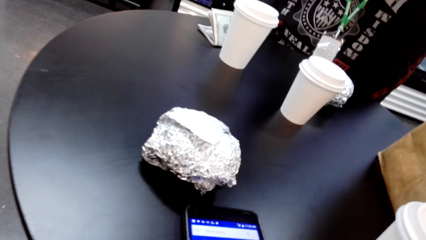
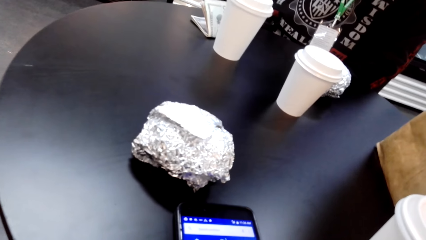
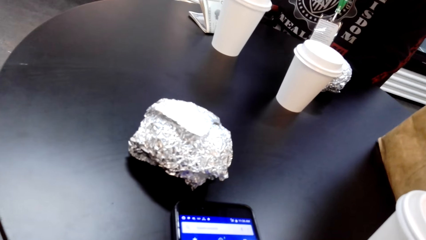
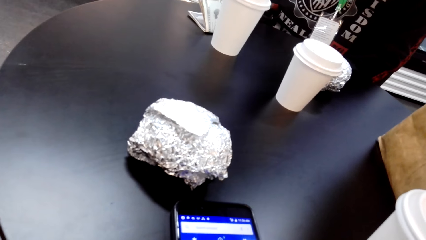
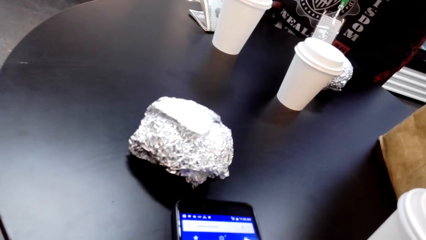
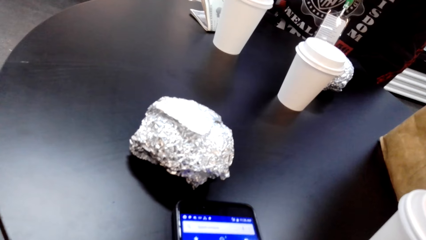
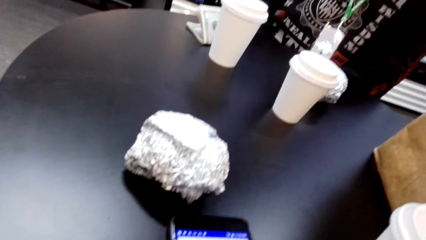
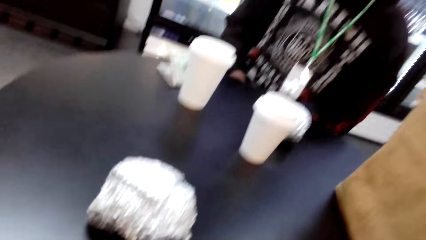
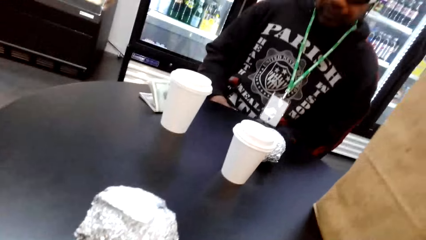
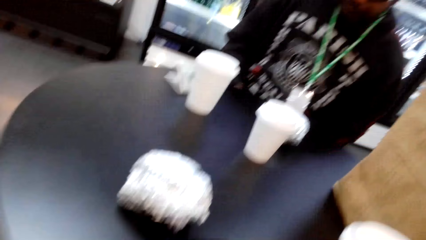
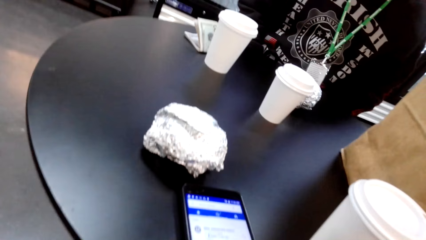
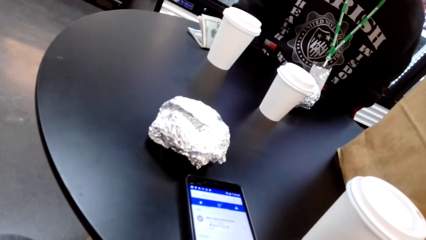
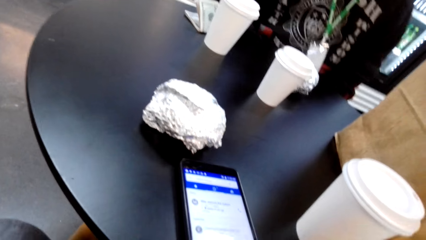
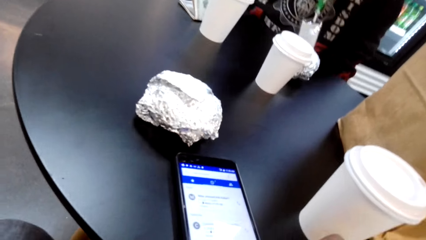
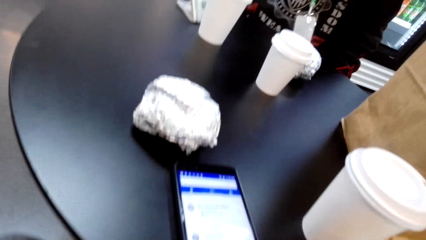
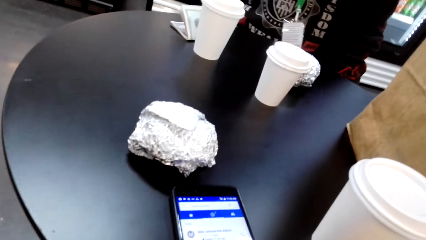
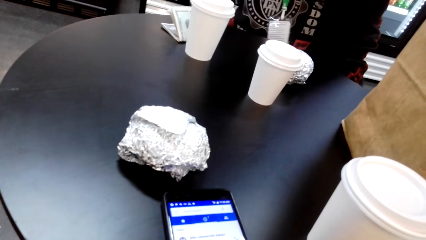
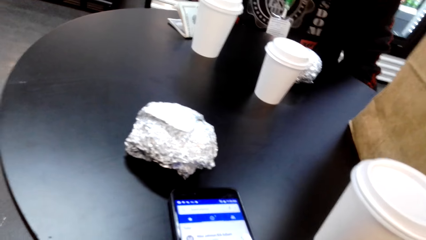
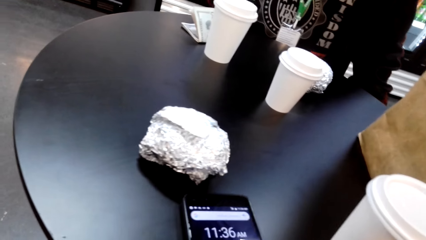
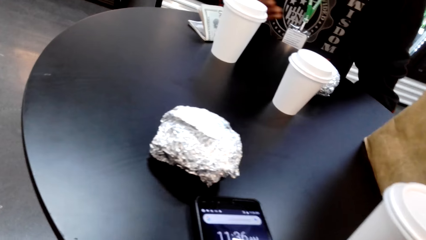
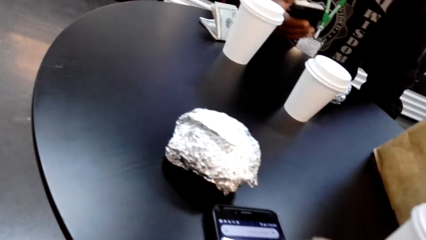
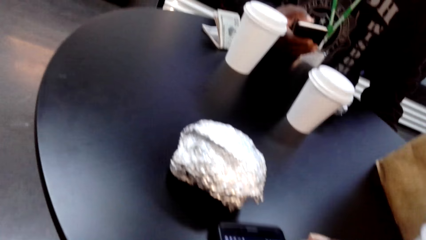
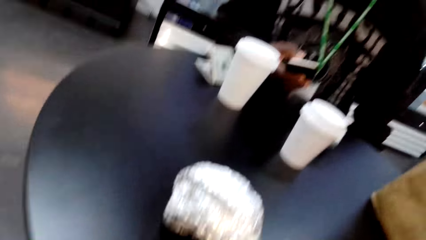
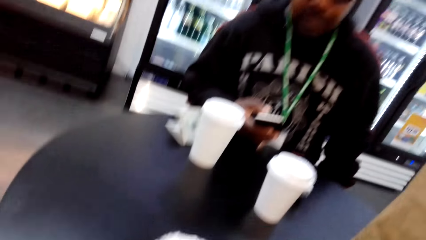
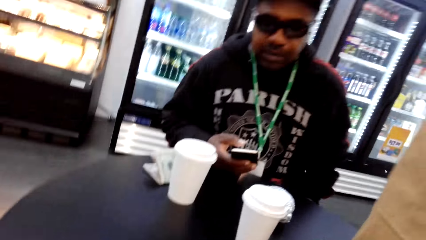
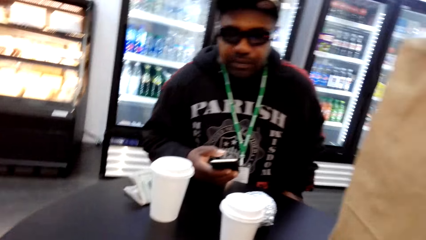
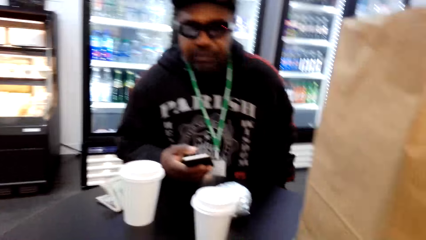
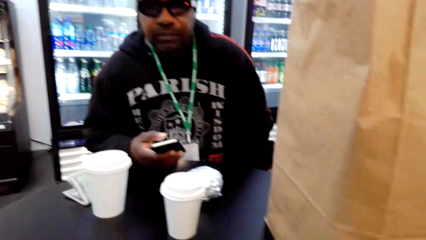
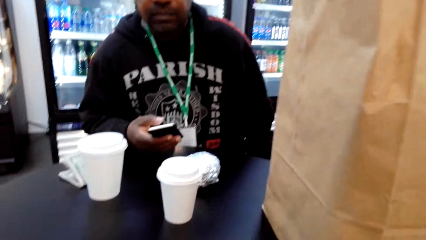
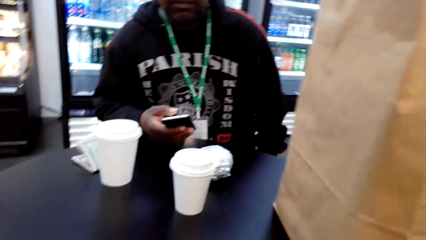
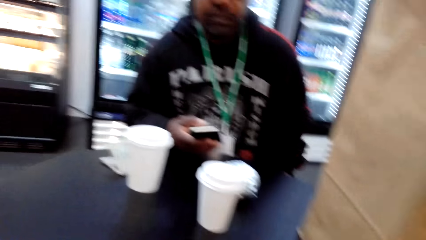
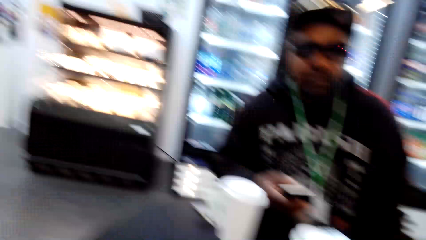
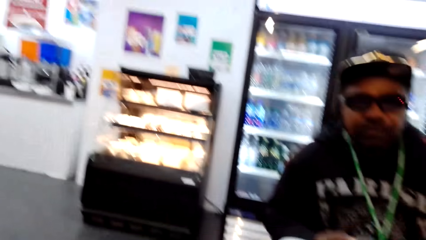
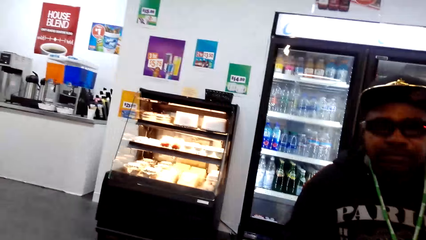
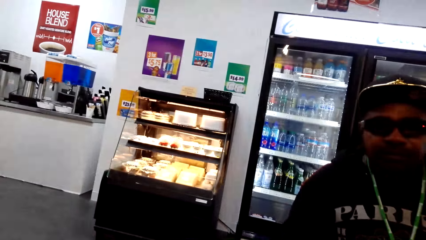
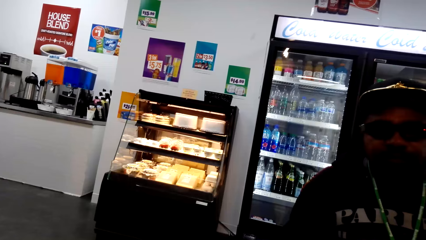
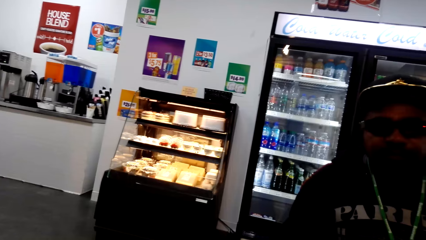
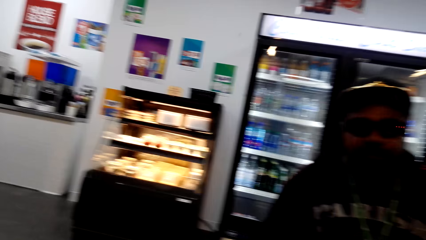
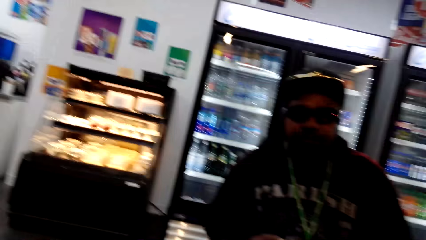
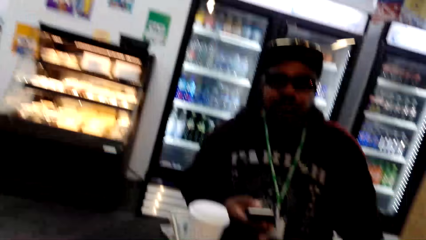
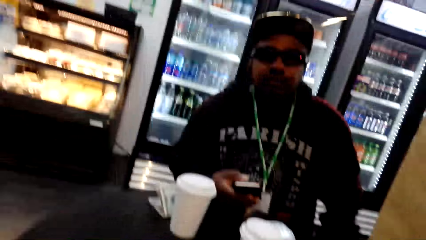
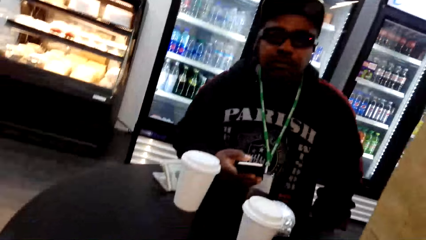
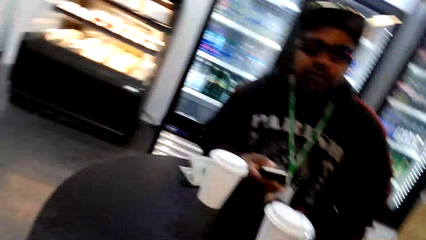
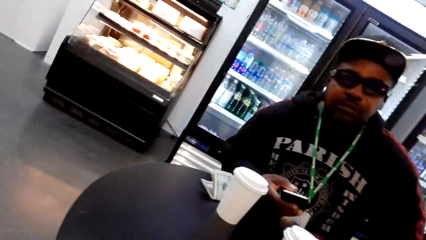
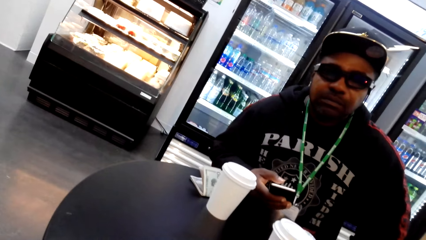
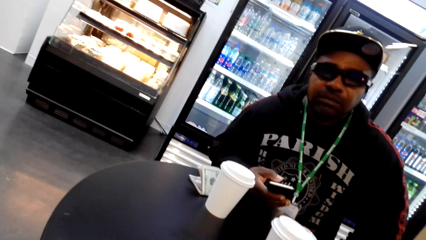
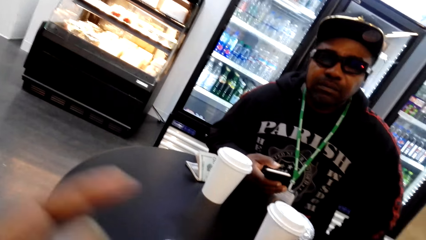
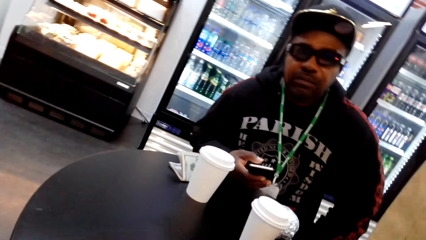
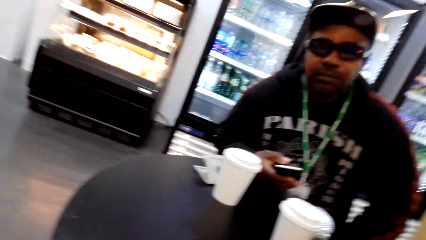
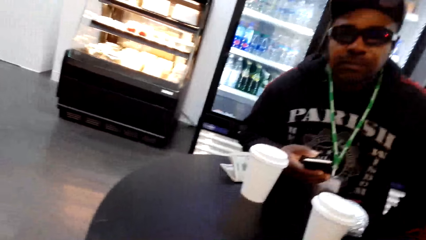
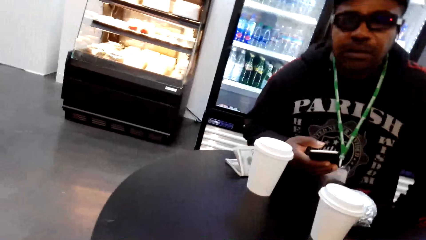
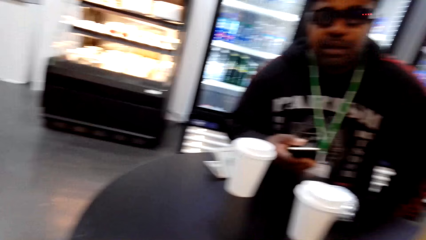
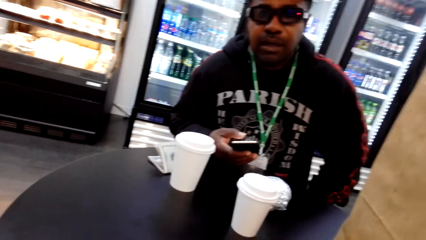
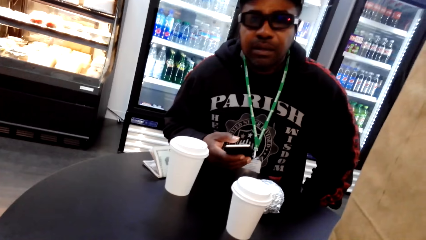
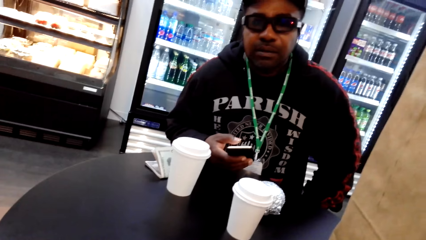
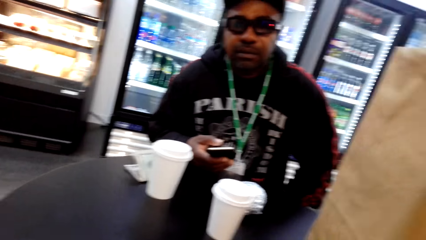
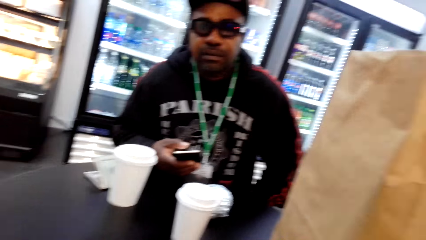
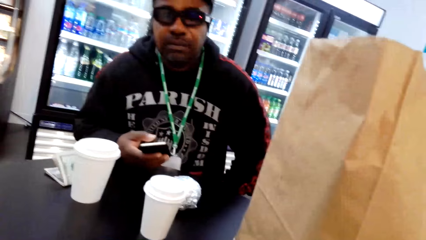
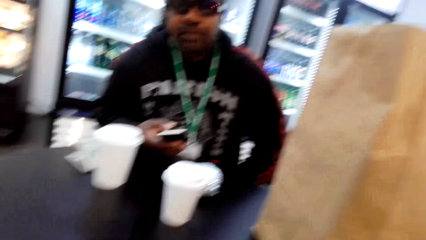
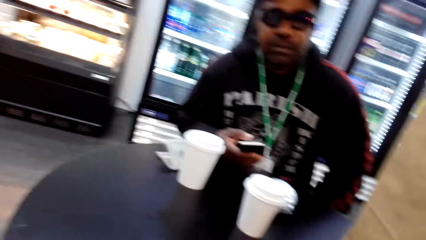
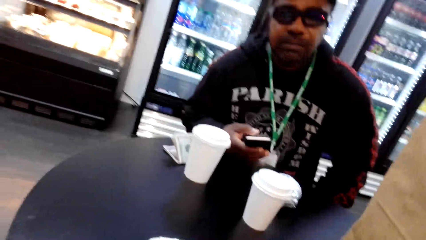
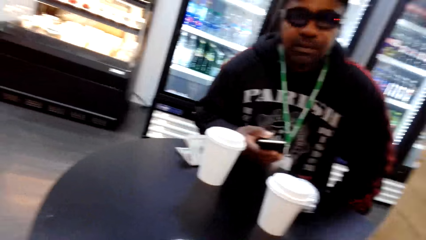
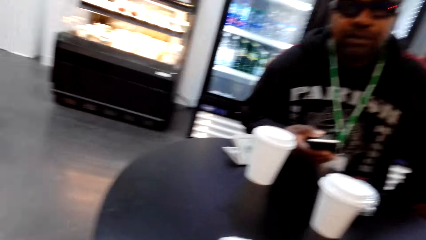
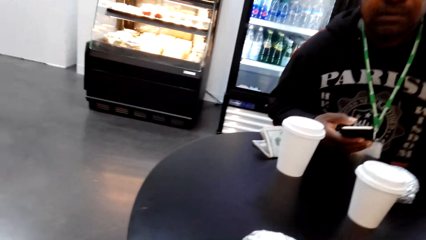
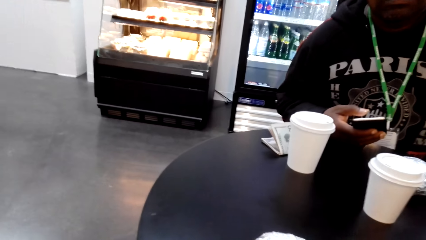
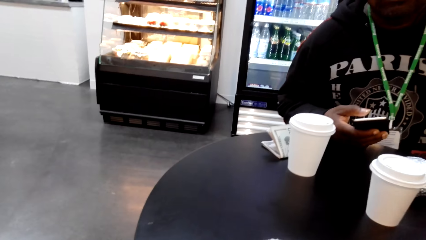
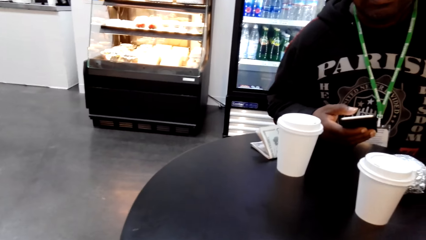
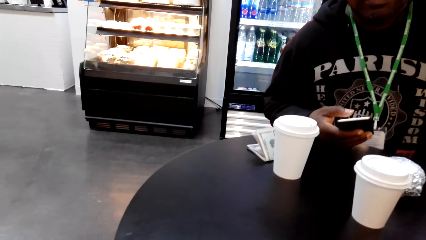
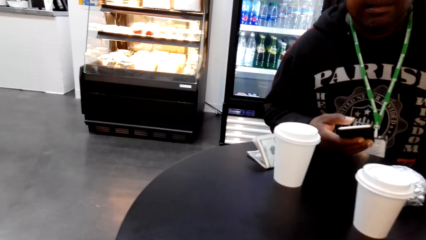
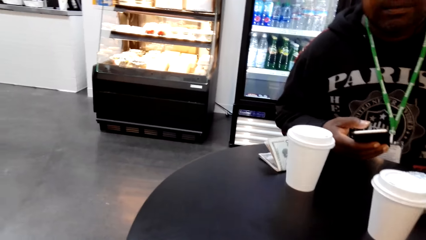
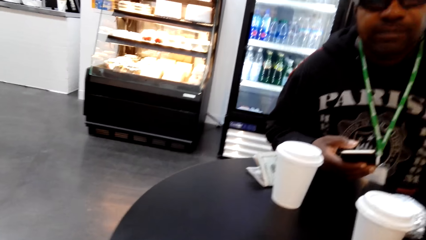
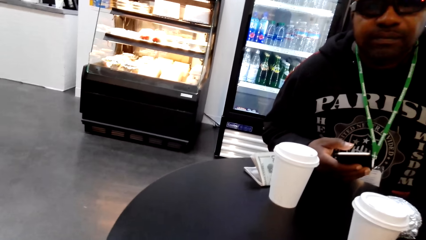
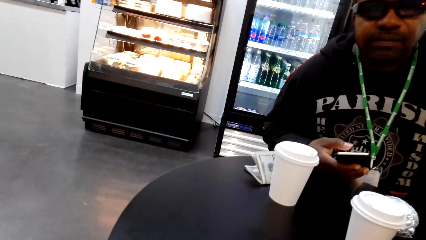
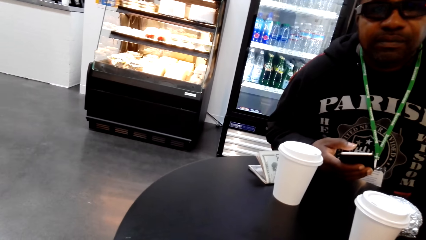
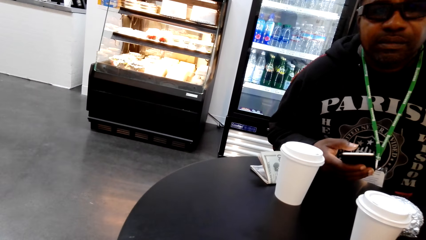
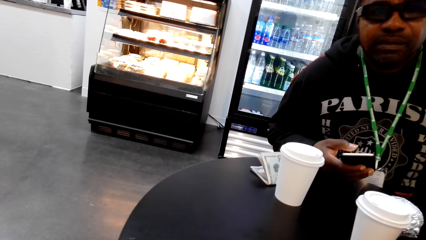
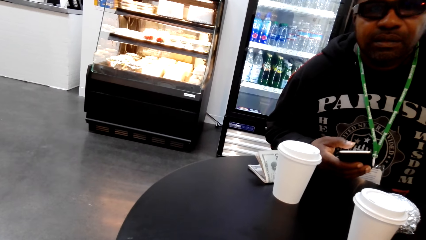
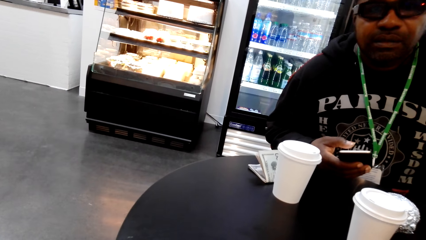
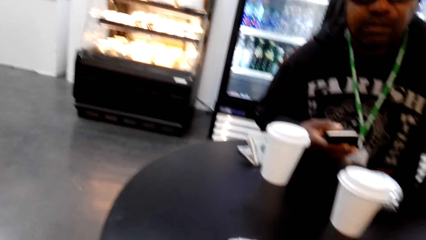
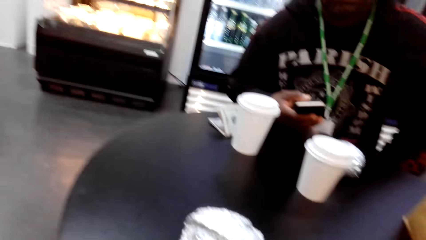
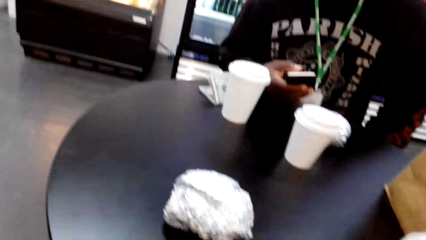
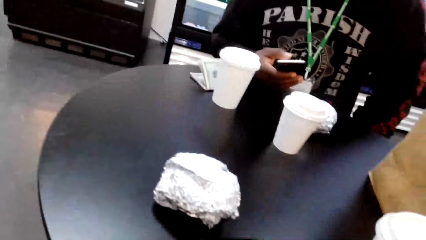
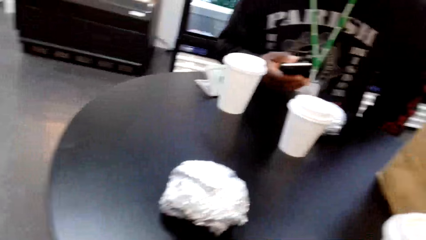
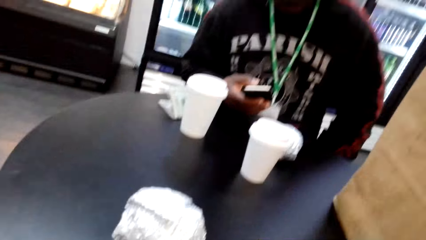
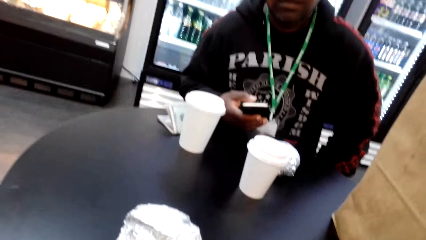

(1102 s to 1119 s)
The camera wearer speaks to a man. The man touches his phone. The camera wearer speaks to the man. They look around.
